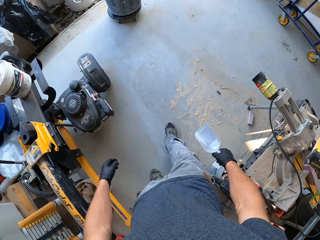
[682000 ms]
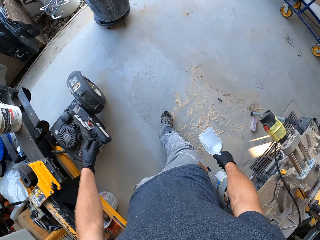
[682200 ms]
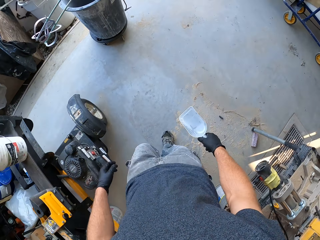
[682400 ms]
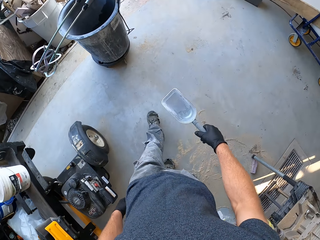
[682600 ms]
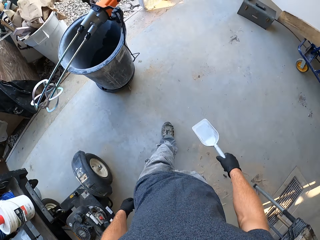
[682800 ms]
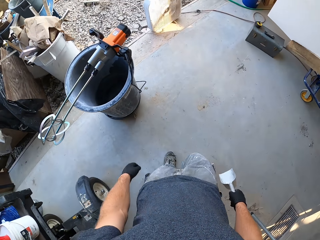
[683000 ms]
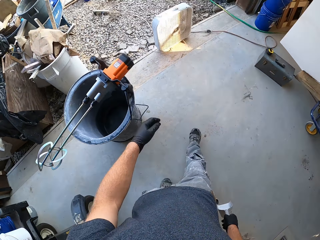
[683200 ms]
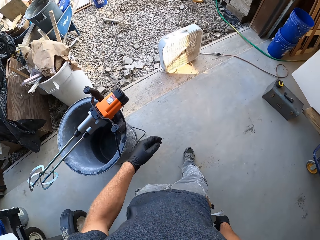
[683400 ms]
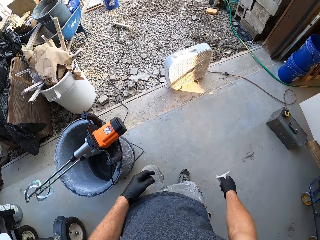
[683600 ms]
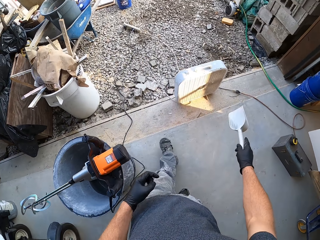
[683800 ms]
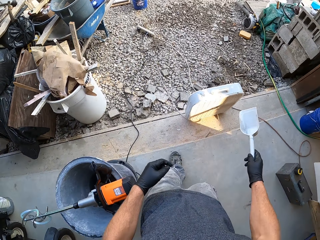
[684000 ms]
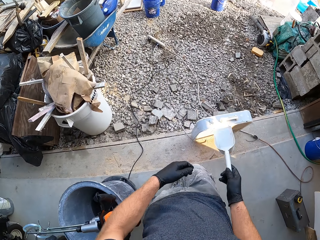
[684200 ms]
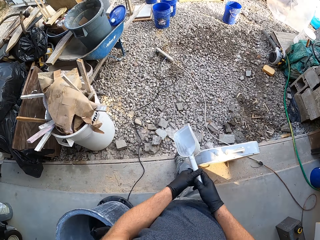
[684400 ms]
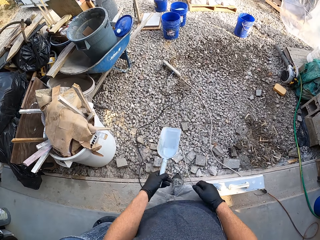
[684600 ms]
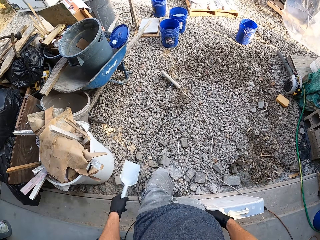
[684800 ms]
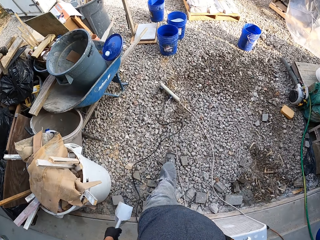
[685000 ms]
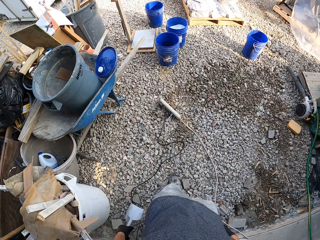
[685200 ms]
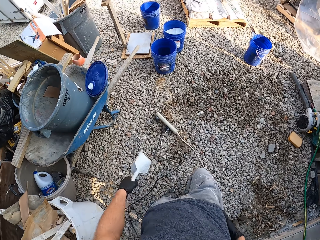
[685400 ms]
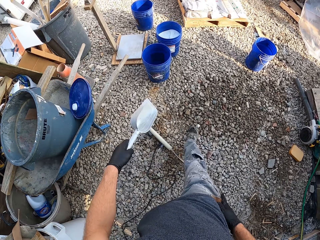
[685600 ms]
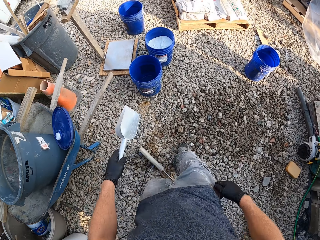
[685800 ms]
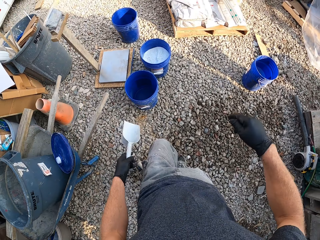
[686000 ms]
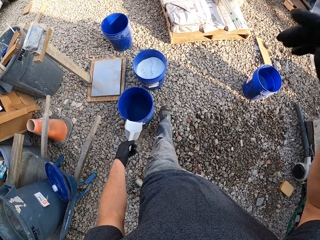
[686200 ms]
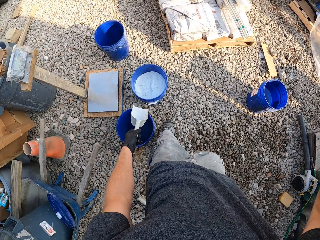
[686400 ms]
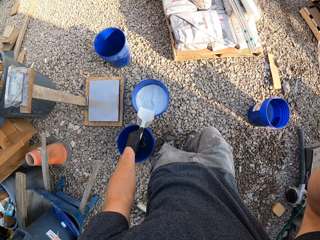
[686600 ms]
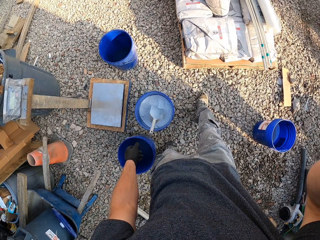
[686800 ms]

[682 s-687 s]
The camera wearer exchanges the hand holding the scooper. He lifts his hands.
